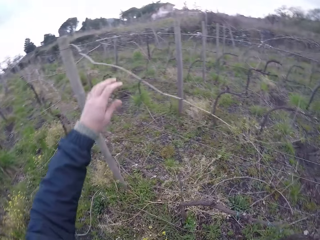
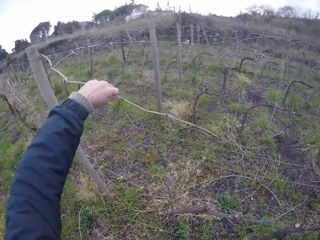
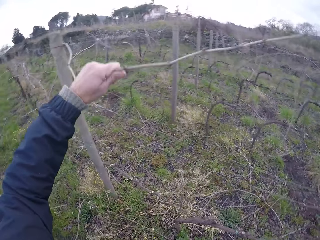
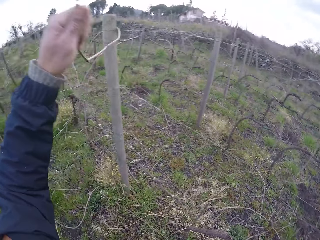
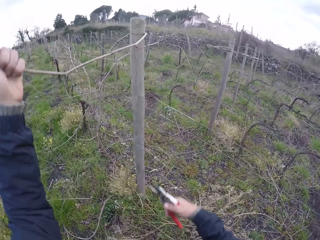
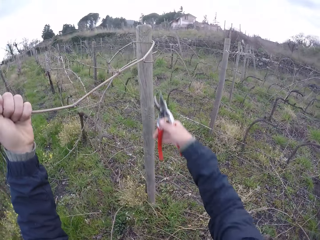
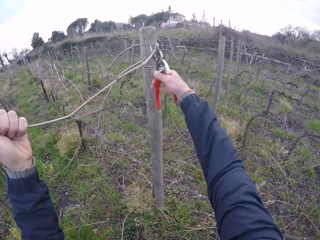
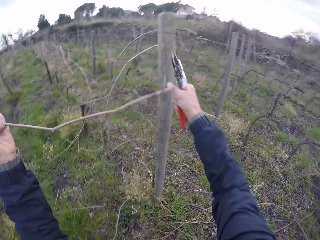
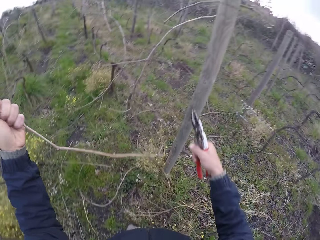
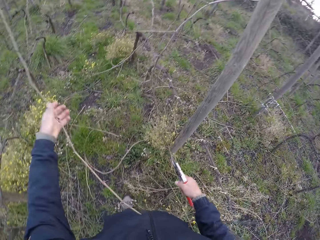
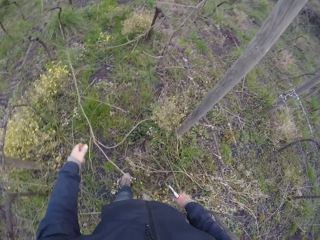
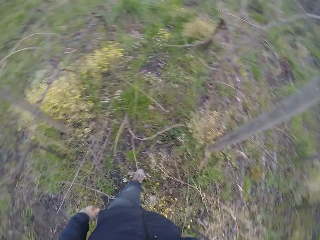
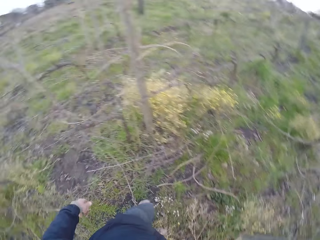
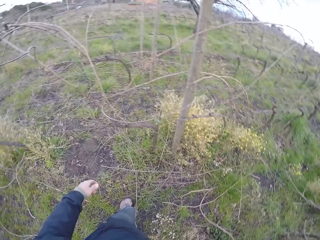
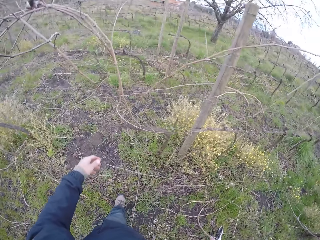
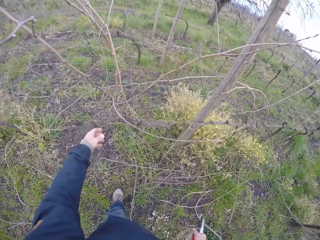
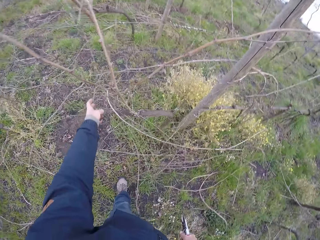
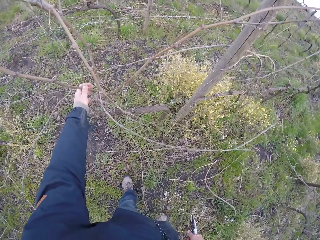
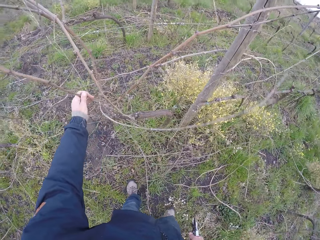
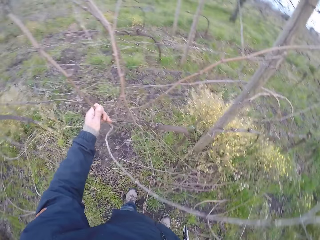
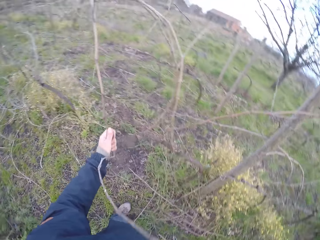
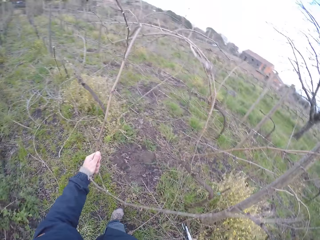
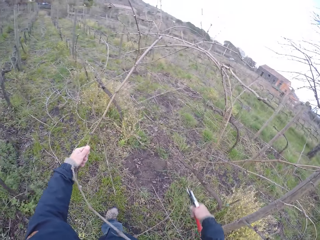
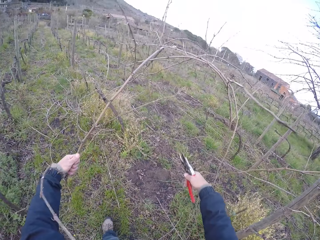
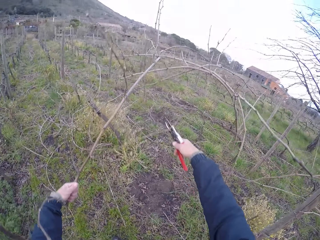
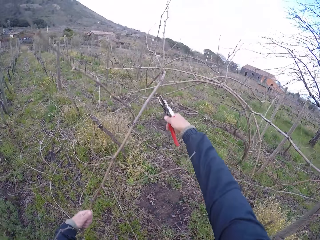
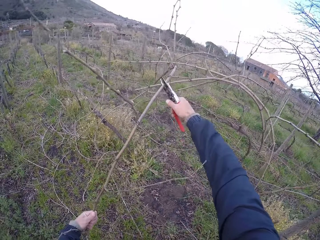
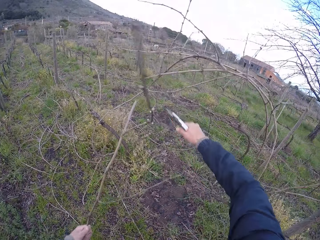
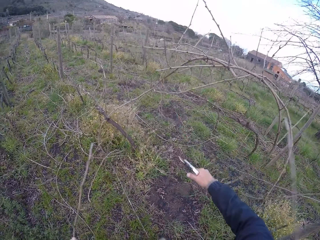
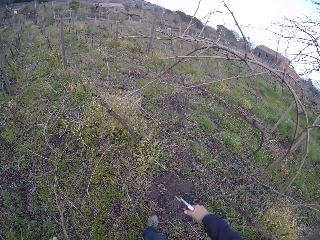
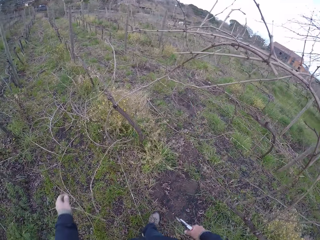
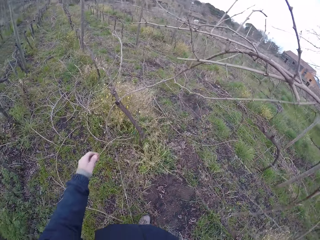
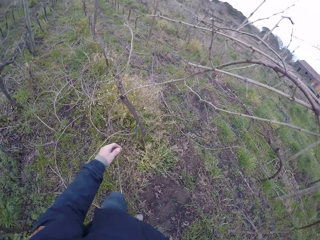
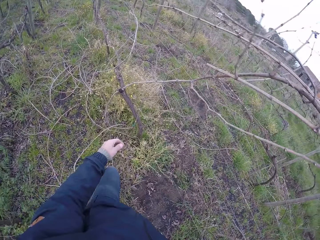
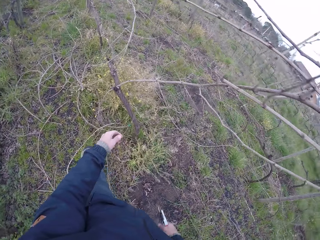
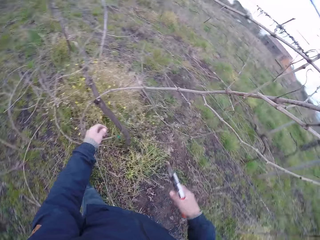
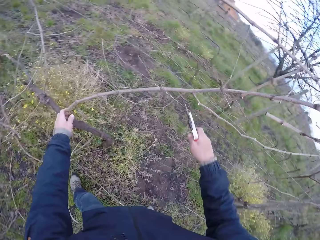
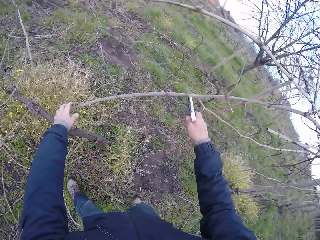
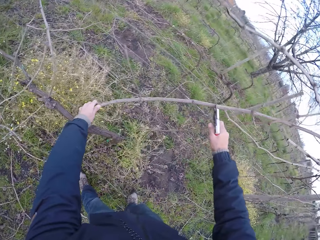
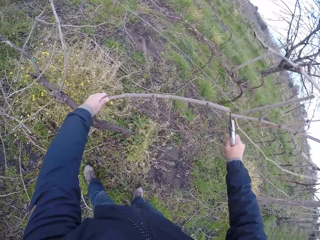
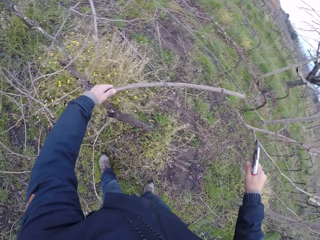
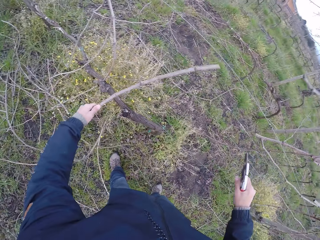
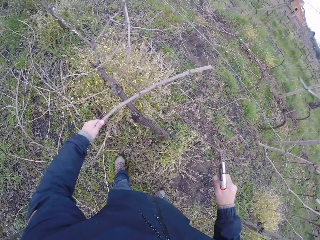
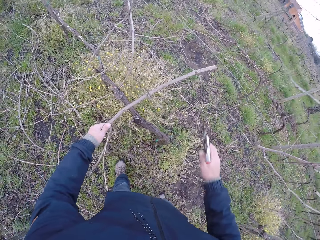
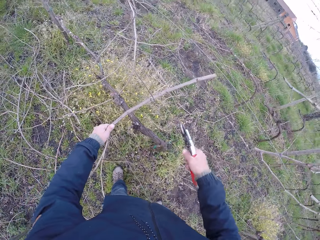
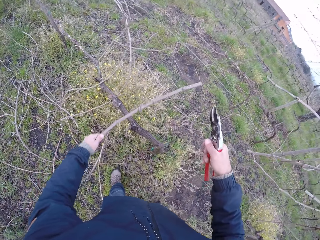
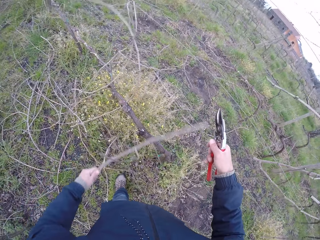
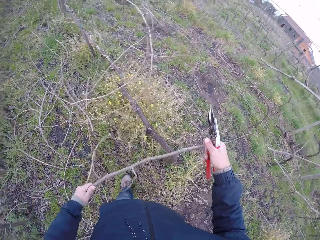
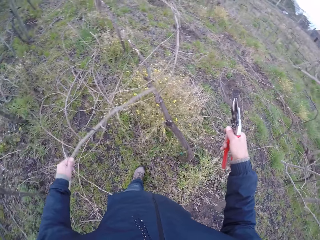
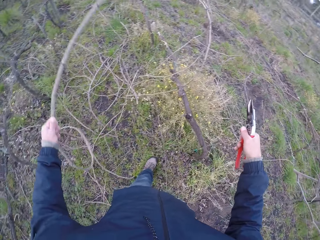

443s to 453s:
The camera wearer holds a twig with his left hand. He cuts the twig in his left hand with the secateurs in his right hand. He drops the twig in his left hand on the ground. He pulls a twig with his left hand. He cuts the twig in his left hand with the secateurs in his right hand. He drops the twig in his left hand on the ground. He pulls a twig with his left hand. He cuts the twig in his left hand with the secateurs in his right hand.

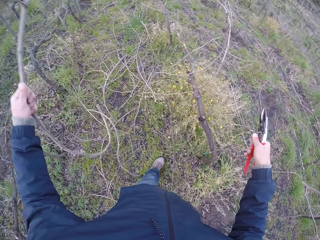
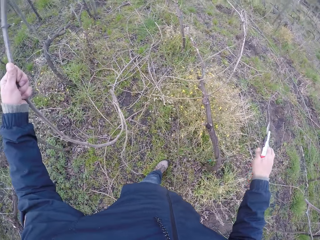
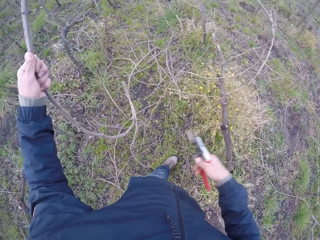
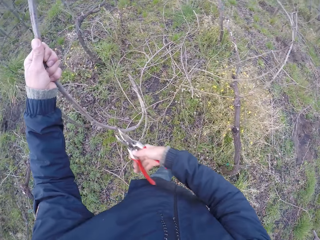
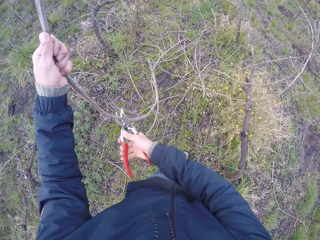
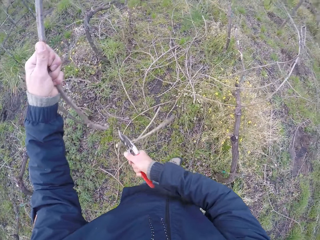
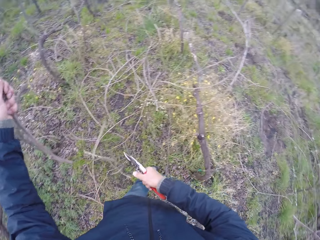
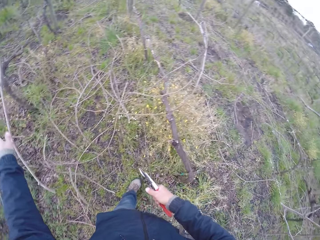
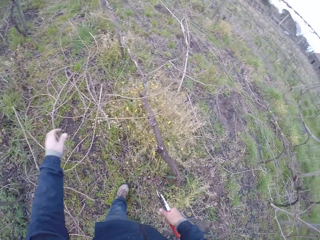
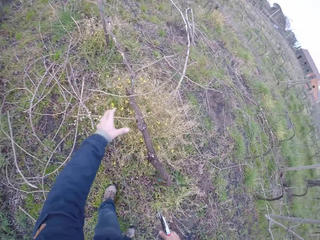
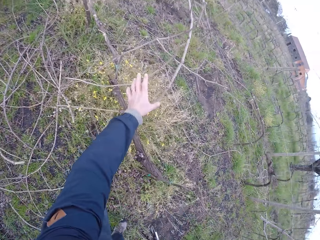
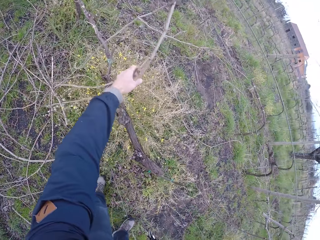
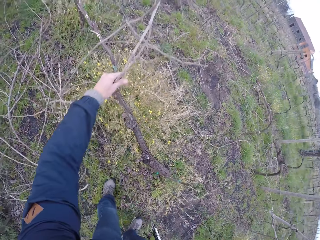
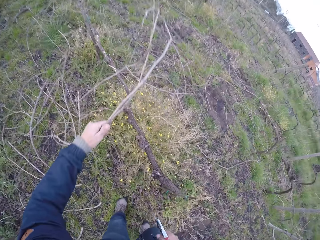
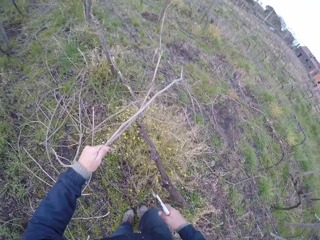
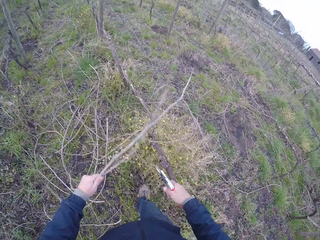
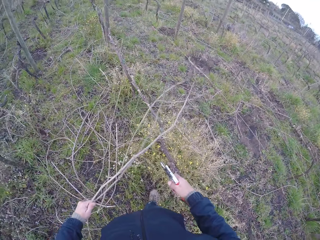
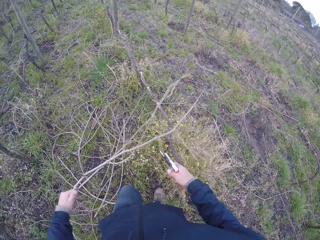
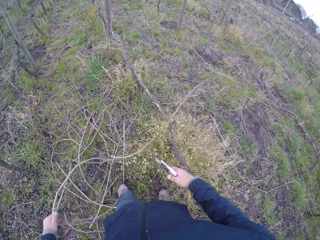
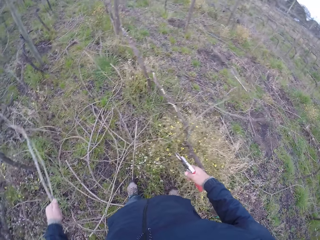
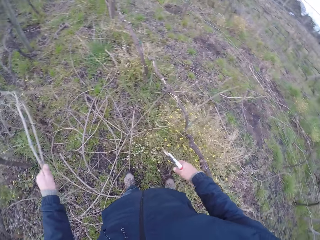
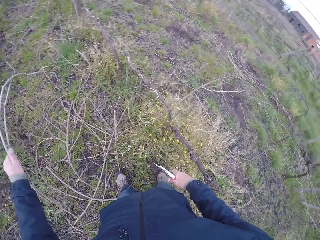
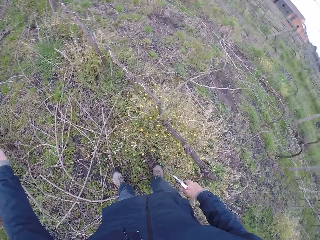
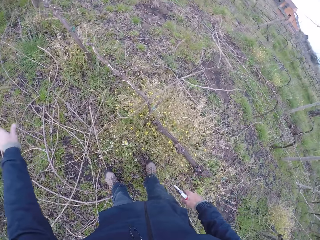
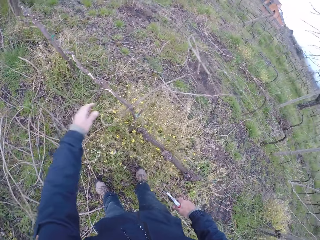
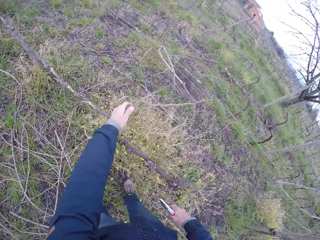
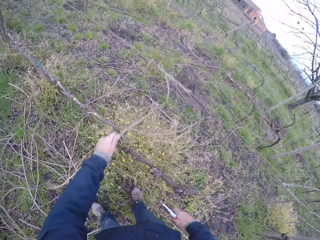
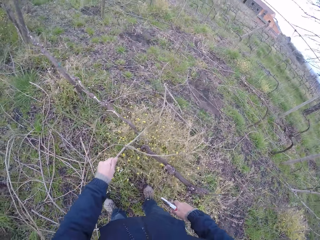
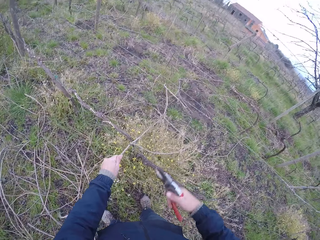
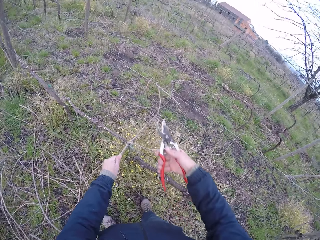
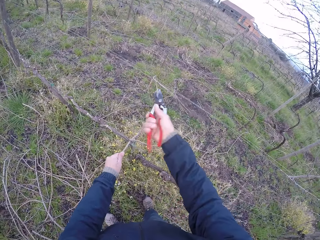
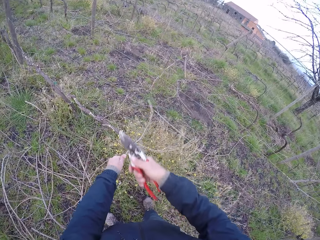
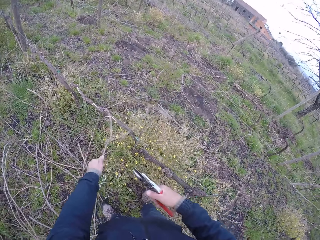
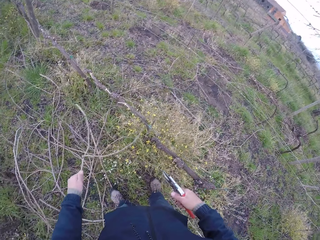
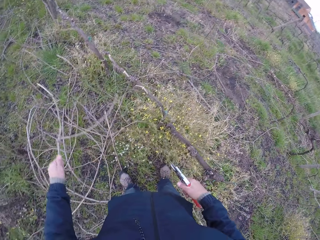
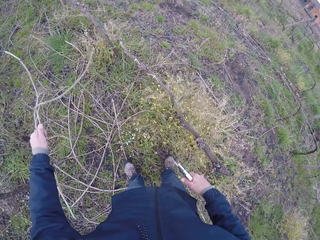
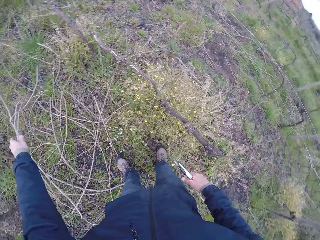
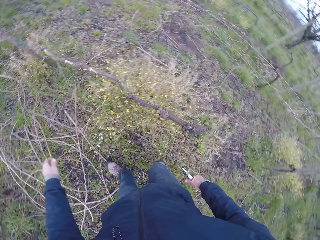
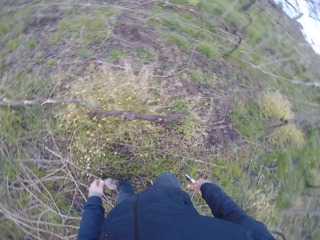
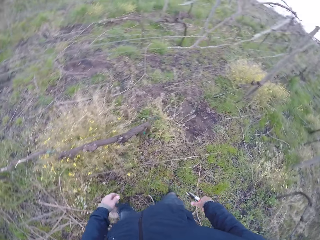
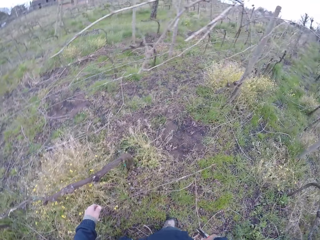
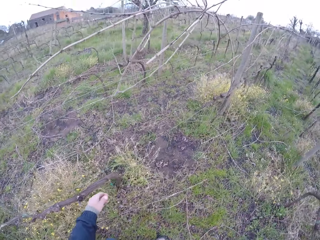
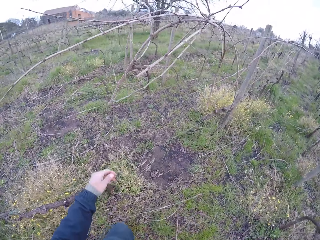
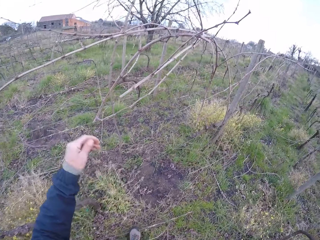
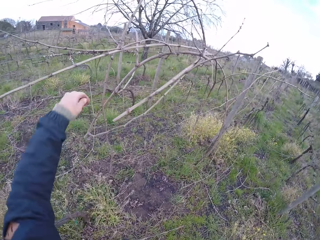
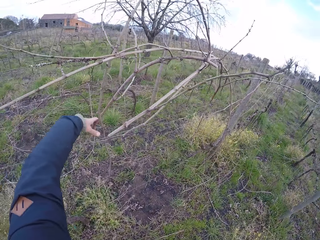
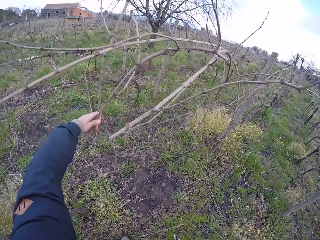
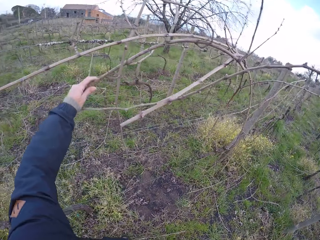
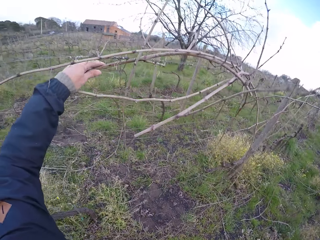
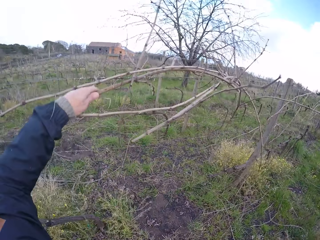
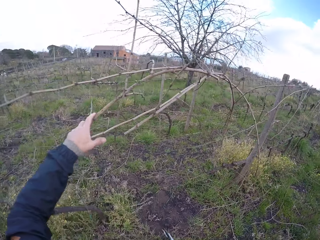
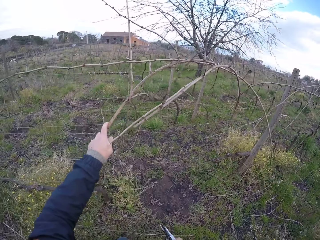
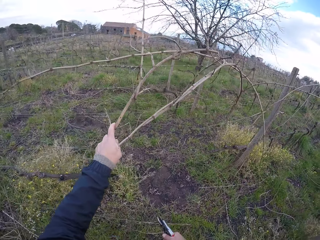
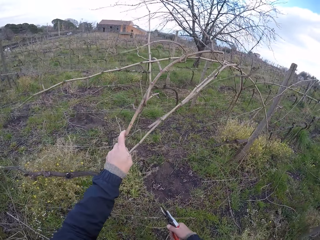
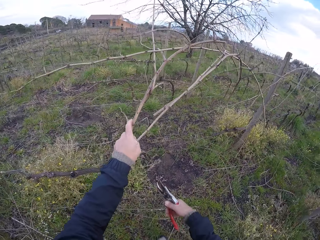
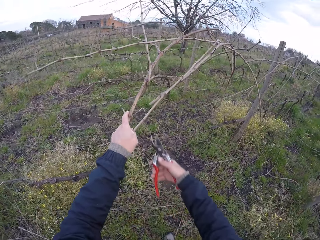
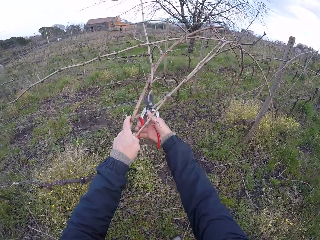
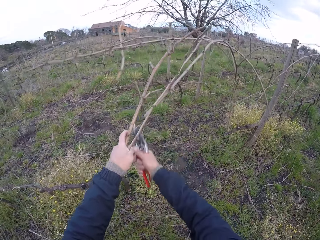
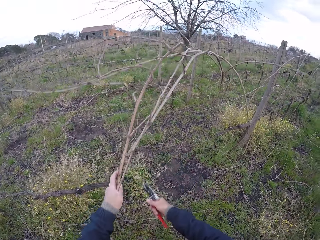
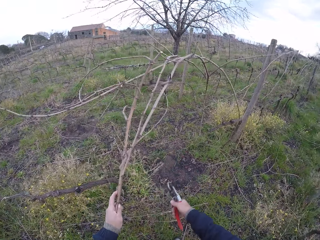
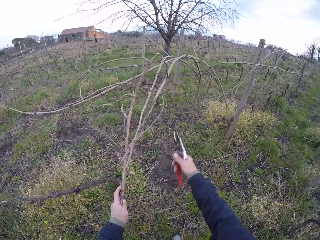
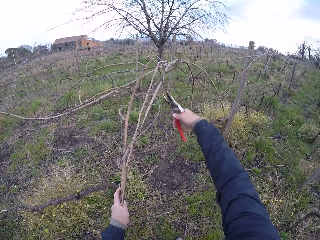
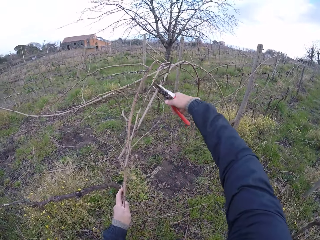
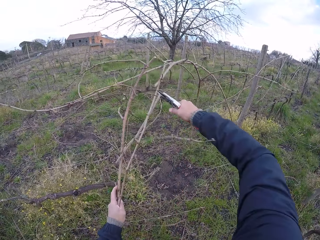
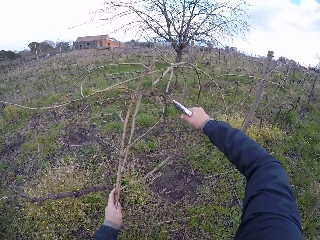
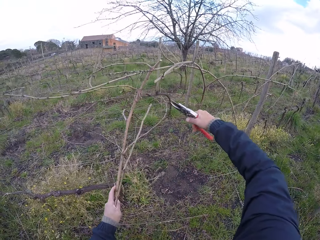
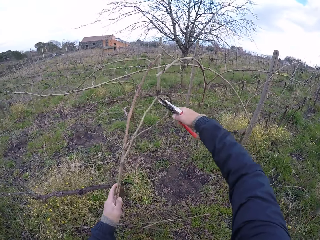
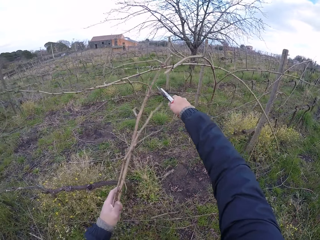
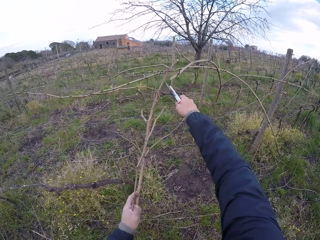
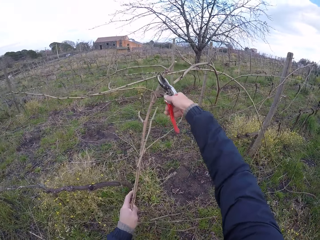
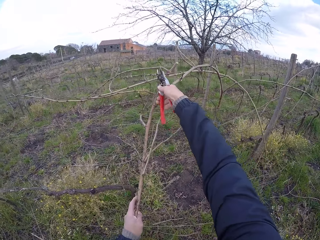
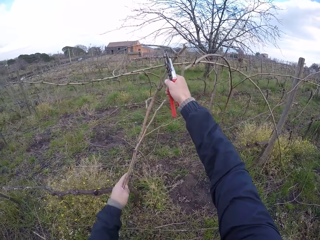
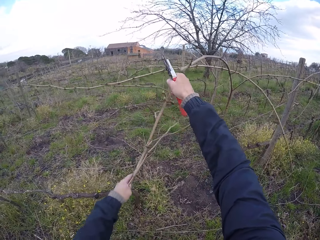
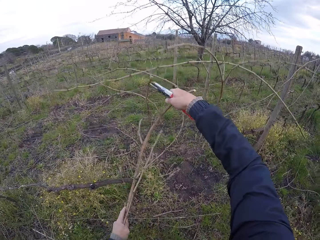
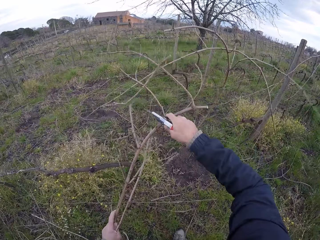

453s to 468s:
The camera wearer cuts the twig in his left hand with the secateurs in his right hand. He drops the twig in his left hand on the ground. He pulls twigs with his left hand. He drops the twigs in his left hand on the ground. He pulls a twig with his left hand. He cuts the twig in his left hand with the secateurs in his right hand. He drops the twigs in his left hand on the ground. He pulls twigs with his left hand. He cuts a twig in his left hand with the secateurs in his right hand. He cuts twigs in his left hand with the secateurs in his right hand.
